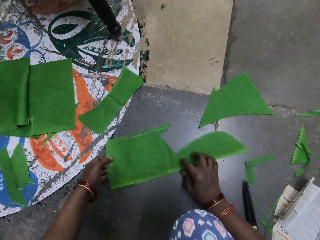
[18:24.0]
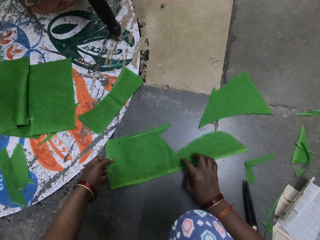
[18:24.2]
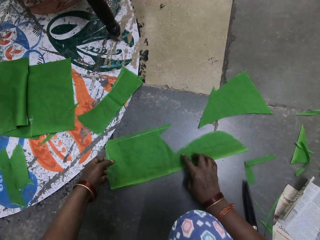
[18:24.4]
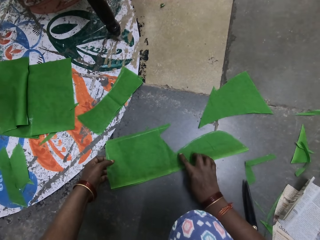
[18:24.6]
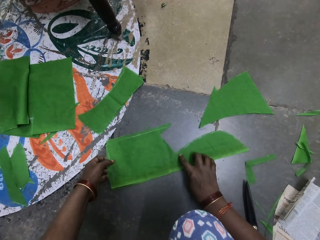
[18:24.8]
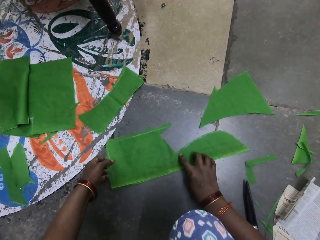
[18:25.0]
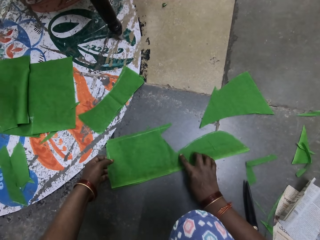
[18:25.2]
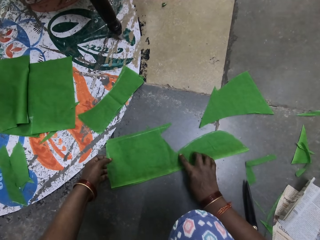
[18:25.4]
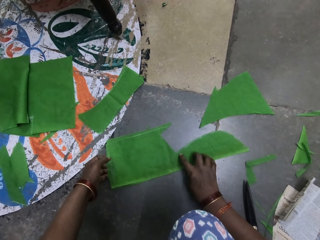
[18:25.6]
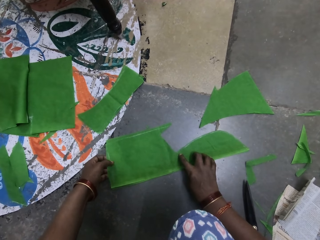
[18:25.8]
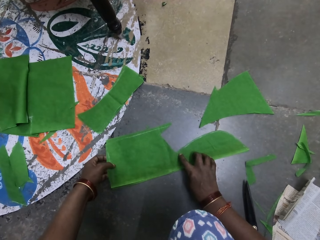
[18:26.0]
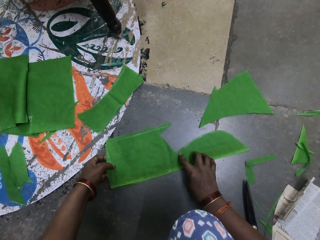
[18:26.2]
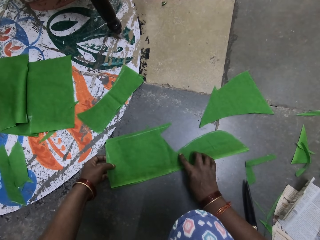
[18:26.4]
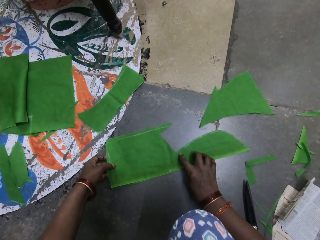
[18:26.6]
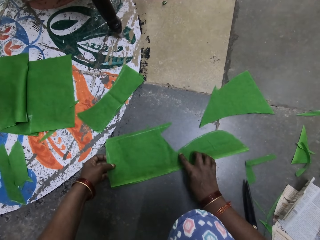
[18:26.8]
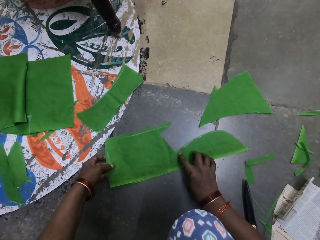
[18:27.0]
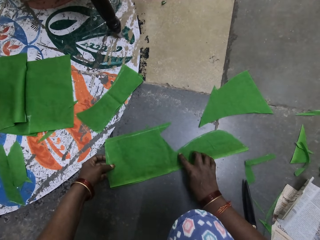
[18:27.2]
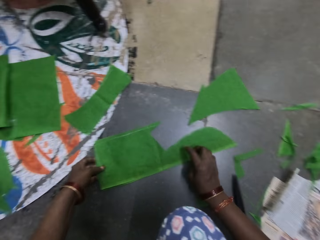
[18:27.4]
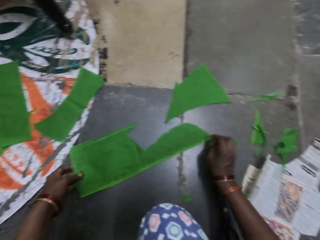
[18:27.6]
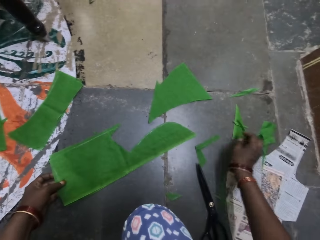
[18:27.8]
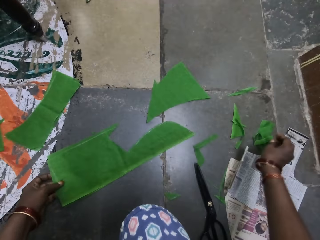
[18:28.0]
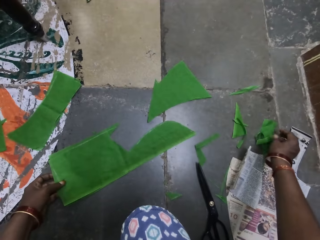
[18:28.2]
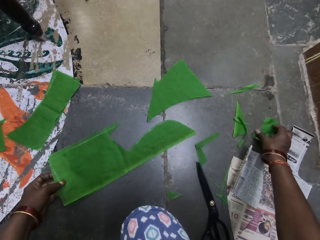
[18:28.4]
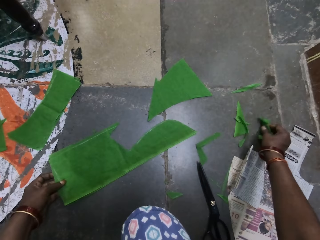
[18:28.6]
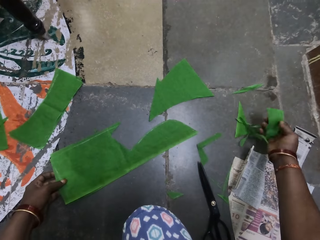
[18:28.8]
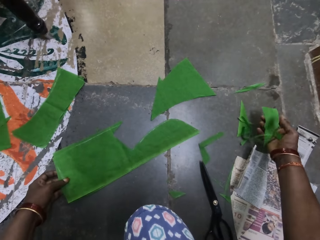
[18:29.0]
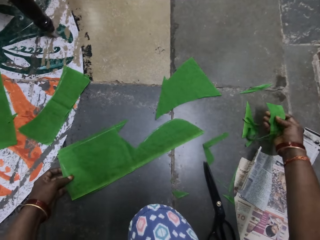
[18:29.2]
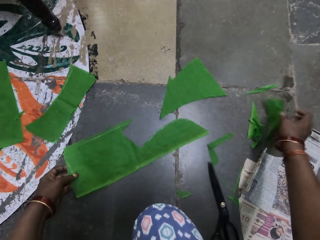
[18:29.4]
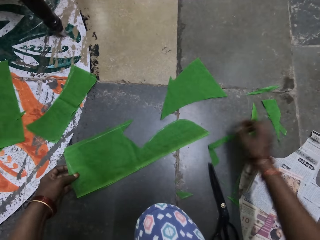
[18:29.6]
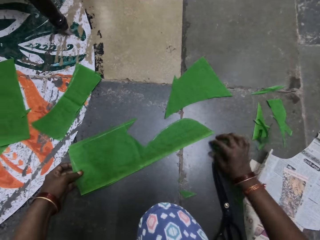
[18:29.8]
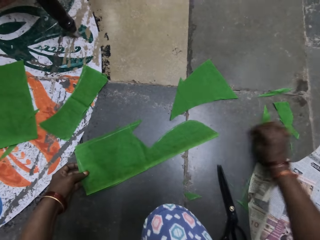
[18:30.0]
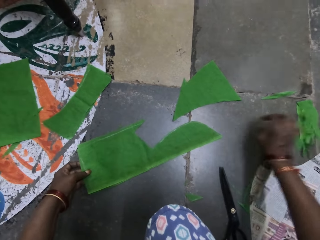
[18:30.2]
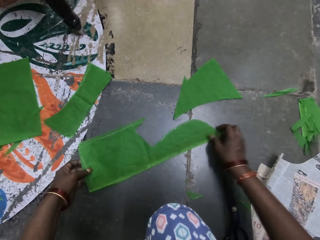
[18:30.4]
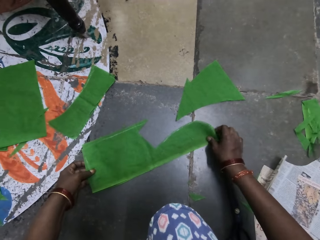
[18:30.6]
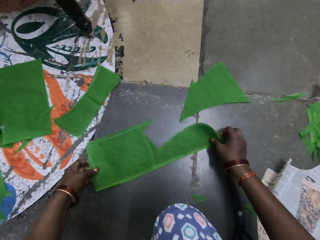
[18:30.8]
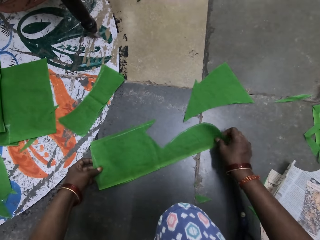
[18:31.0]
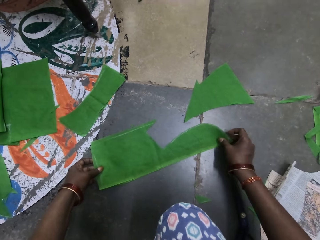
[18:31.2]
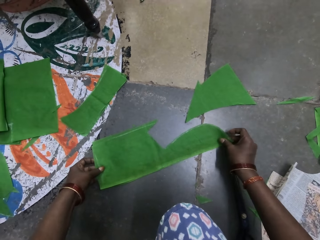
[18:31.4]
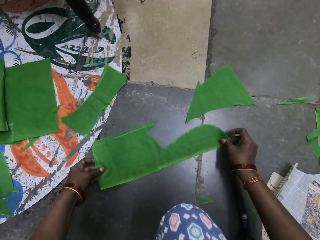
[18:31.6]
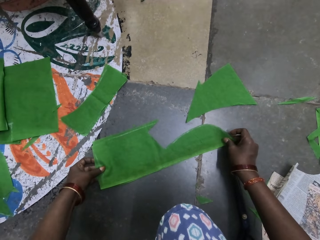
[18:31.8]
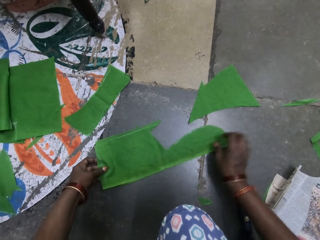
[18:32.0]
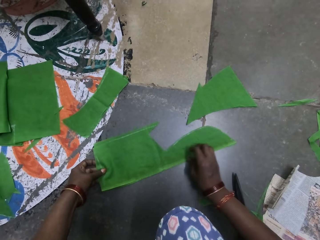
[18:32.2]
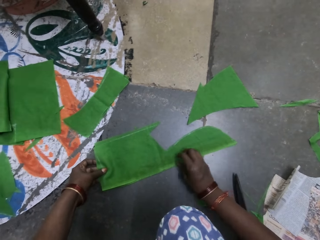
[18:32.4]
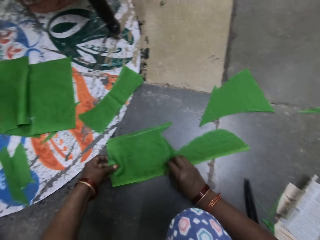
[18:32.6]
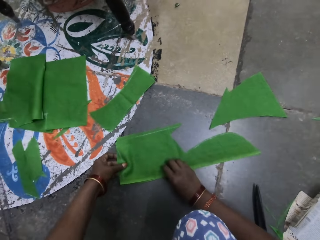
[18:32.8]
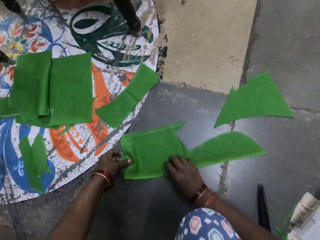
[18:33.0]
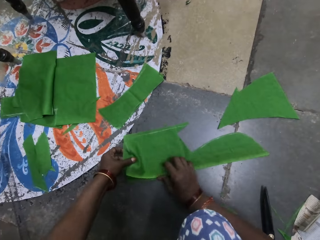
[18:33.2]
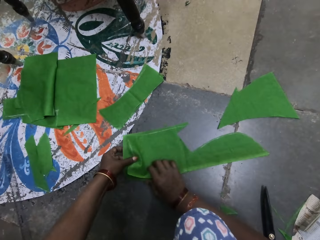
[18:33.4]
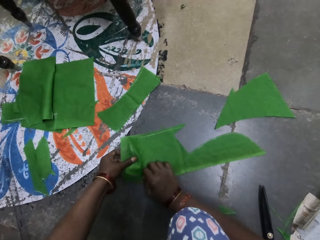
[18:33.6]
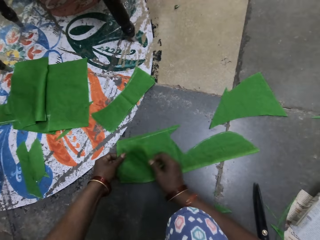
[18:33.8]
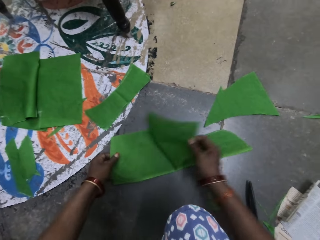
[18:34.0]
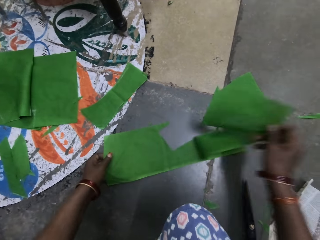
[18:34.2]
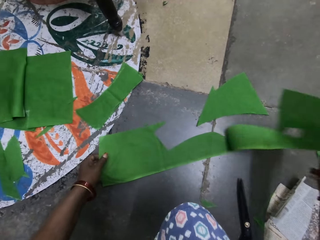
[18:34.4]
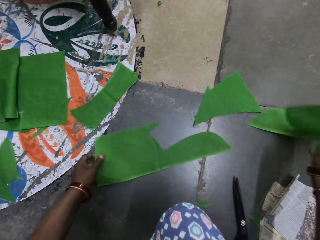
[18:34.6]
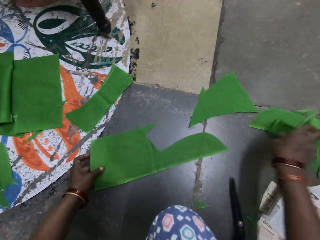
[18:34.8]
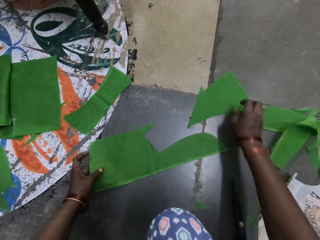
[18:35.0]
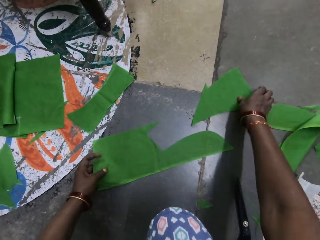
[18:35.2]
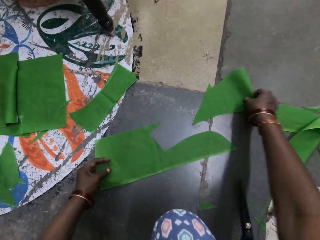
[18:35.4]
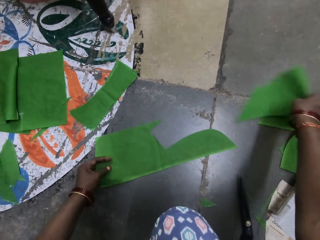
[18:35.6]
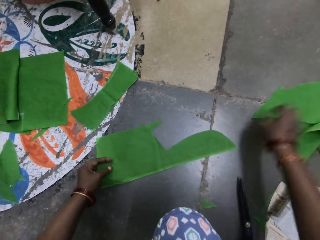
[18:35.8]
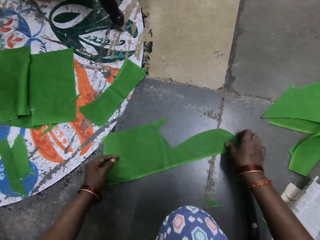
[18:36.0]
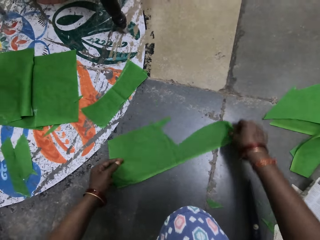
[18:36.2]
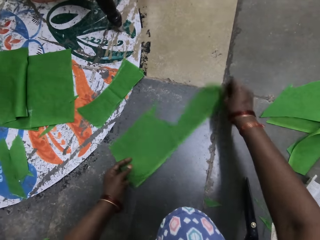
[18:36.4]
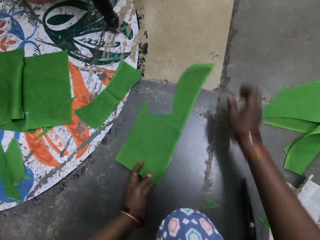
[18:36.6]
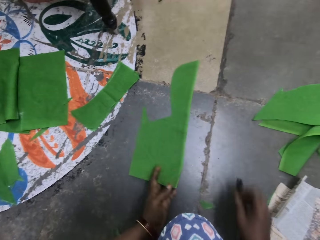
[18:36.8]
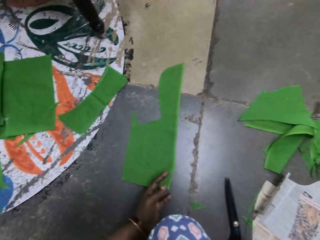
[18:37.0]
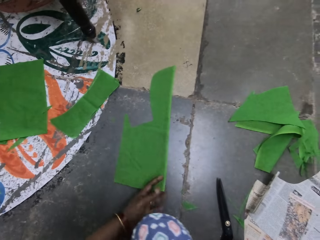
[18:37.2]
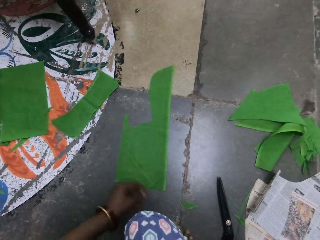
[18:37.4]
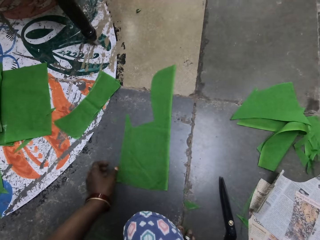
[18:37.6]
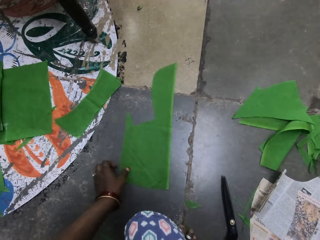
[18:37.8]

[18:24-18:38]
The camera wearer taps the piece of cloth with her finger. She holds the piece of cloth. She picks a piece of cloth with her right hand. She drops the piece of cloth with her right hand on the ground. She moves the pieces of cloth on the ground with her right hand. She lifts the piece of cloth with her right hand. She moves her right hand along the piece of cloth. She holds the piece of cloth. She unfolds the piece of cloth. She separates the pieces of clothes. She drops the piece of cloth on the ground with her right hand. She picks a piece of cloth on the ground with her right hand. She drops the piece of cloth on the ground with her right hand. She moves the piece of cloth on the floor. She turns the piece of cloth with both hands.

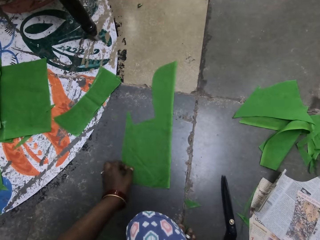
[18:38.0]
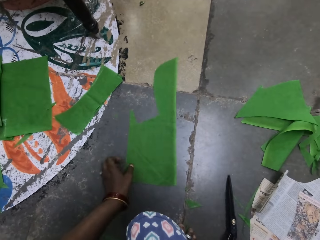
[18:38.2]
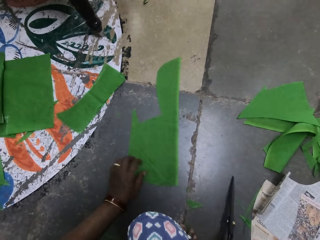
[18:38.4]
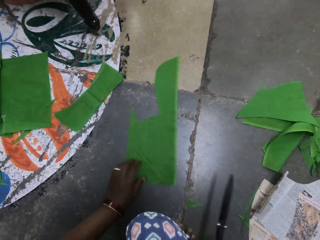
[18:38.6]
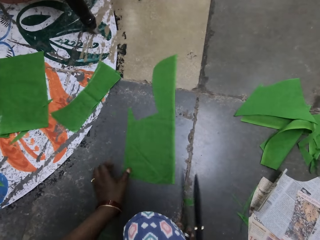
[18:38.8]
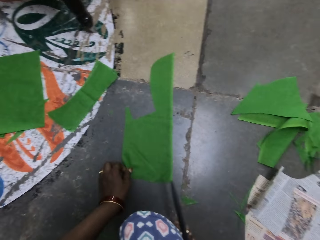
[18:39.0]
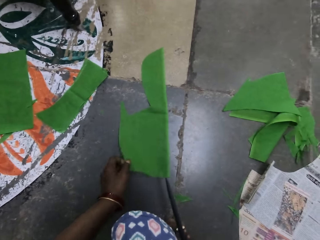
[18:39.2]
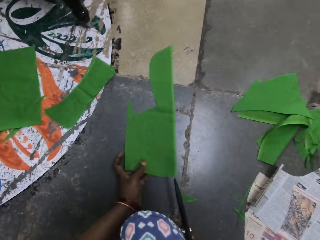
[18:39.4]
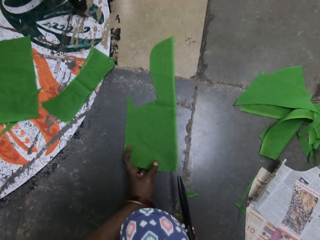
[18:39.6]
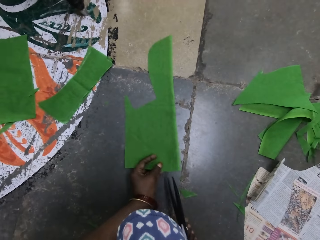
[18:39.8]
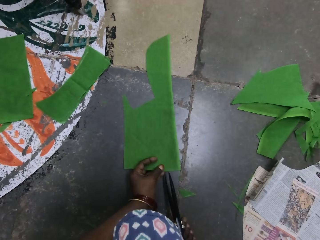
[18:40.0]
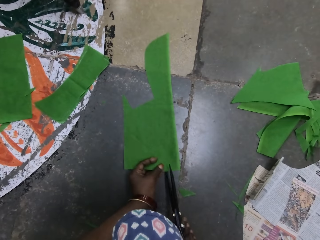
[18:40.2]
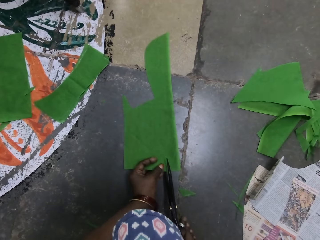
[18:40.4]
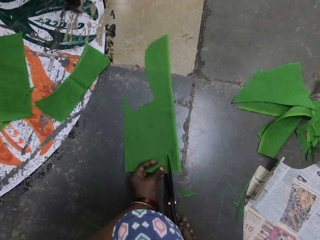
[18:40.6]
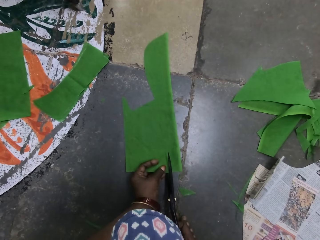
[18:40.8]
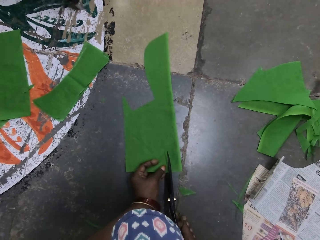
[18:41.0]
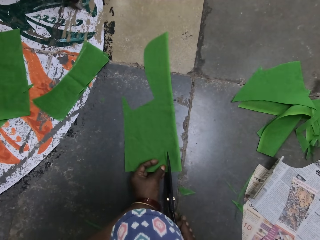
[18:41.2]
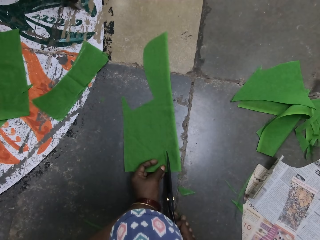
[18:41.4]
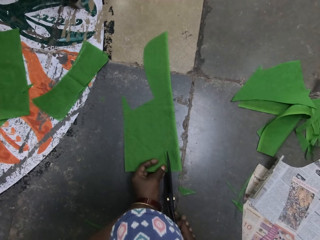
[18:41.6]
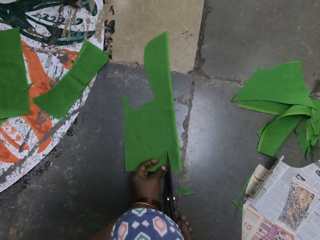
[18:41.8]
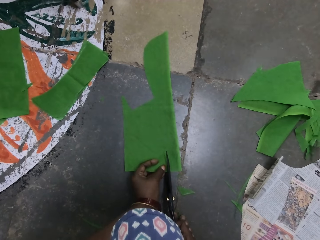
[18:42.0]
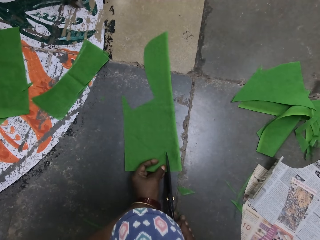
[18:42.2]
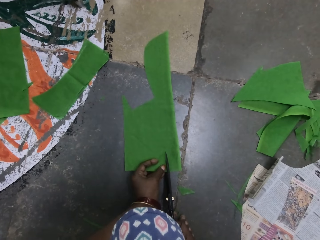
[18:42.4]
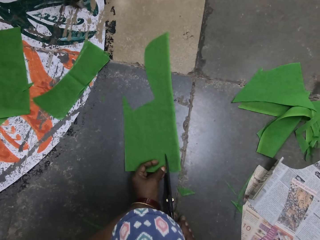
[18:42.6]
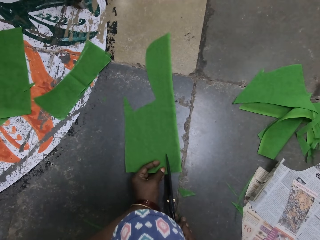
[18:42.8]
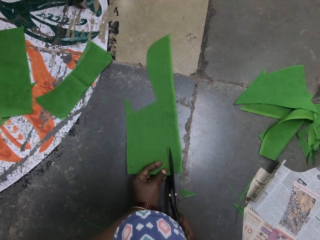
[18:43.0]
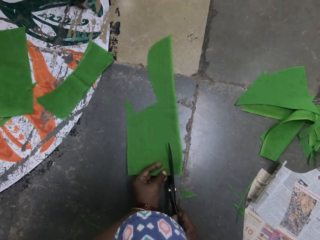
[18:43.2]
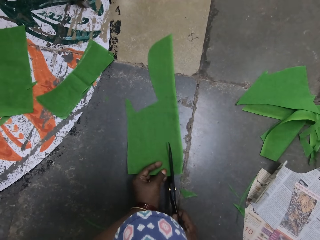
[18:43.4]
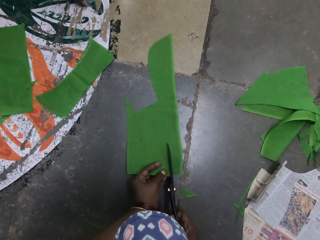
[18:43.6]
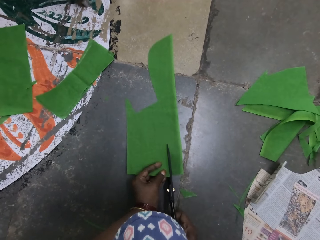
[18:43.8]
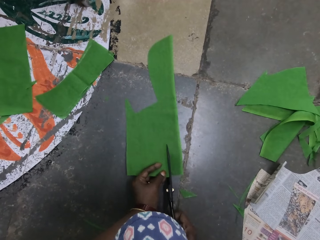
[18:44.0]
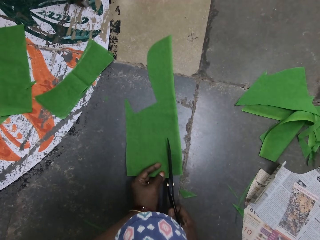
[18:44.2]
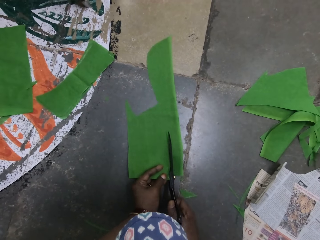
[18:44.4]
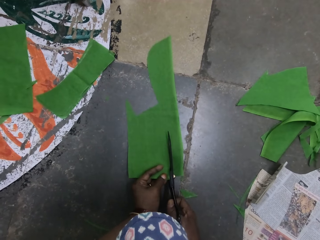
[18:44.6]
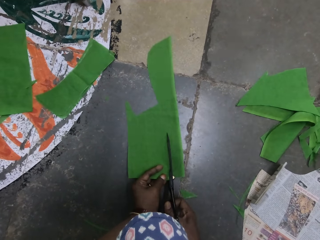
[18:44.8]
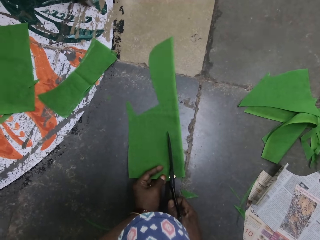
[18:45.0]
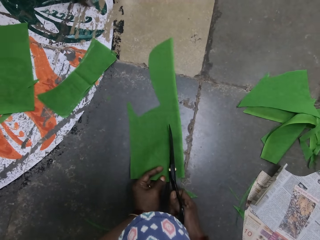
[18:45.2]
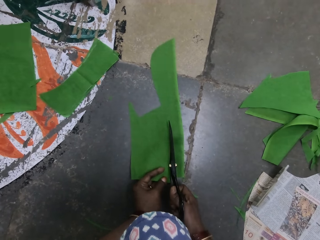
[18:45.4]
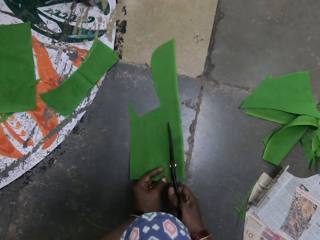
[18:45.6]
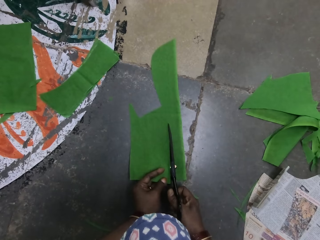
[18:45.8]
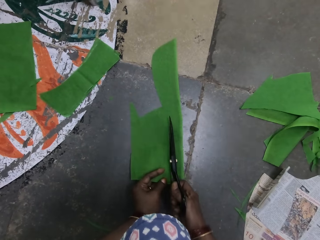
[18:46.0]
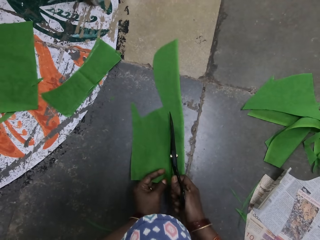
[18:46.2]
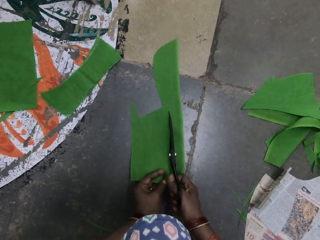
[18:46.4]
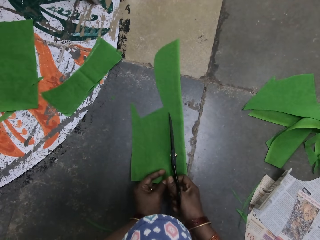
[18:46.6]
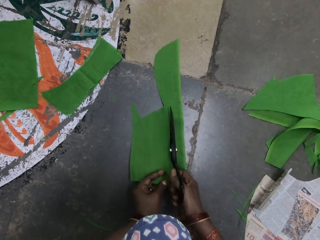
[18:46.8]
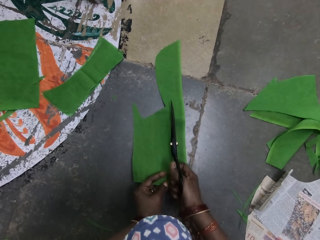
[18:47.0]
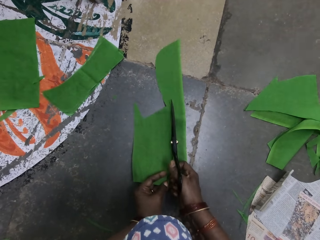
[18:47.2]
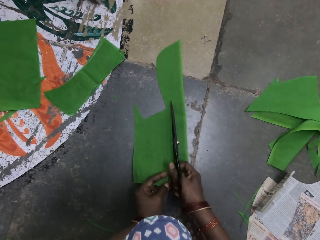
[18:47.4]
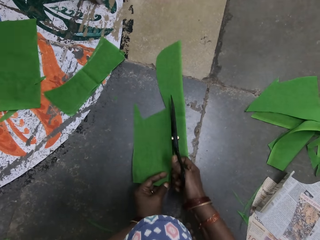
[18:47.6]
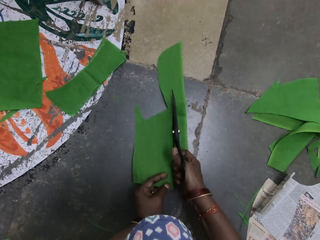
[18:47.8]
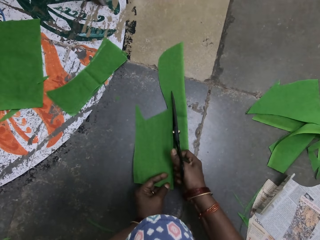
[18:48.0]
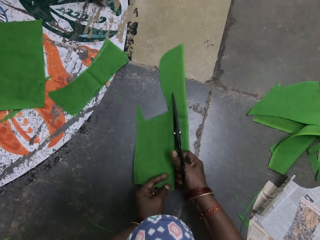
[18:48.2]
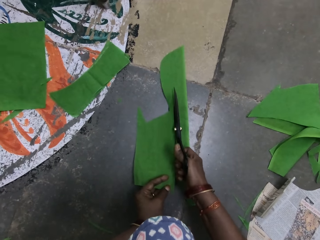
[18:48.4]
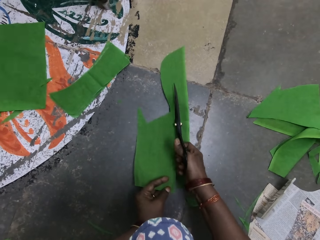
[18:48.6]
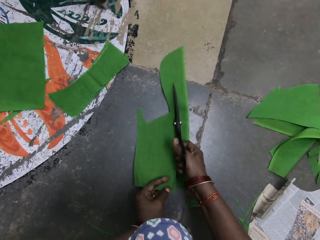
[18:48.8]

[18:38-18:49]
The camera wearer picks a pair of scissors. They lift the piece of cloth with his left hand. They cut the piece of cloth with the pair of scissors in her hand.
